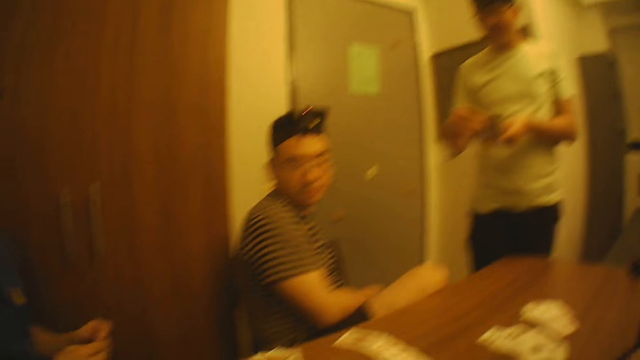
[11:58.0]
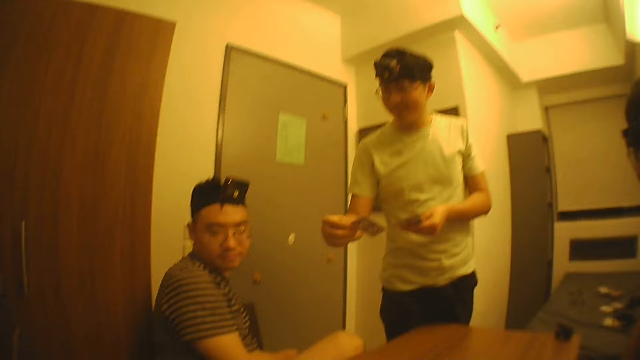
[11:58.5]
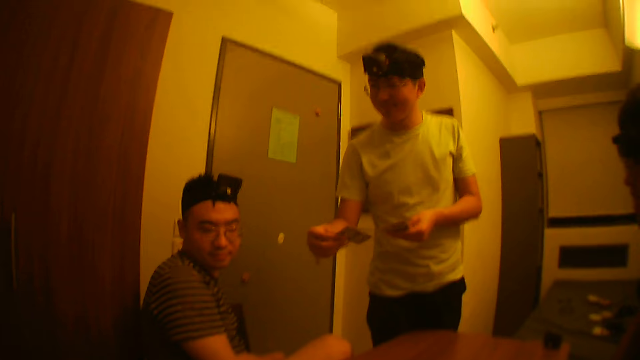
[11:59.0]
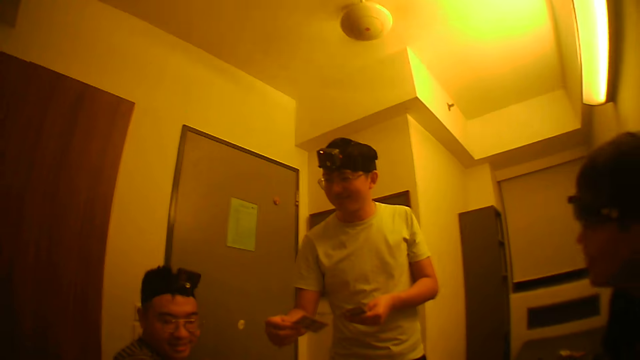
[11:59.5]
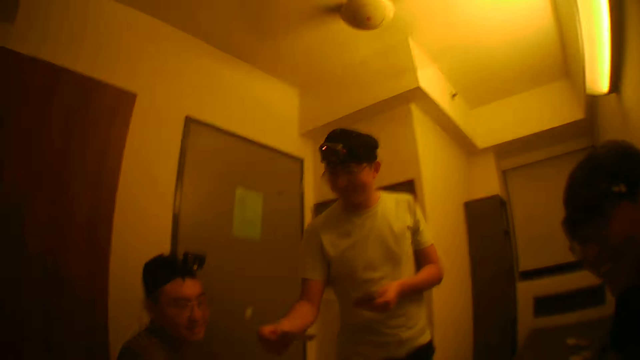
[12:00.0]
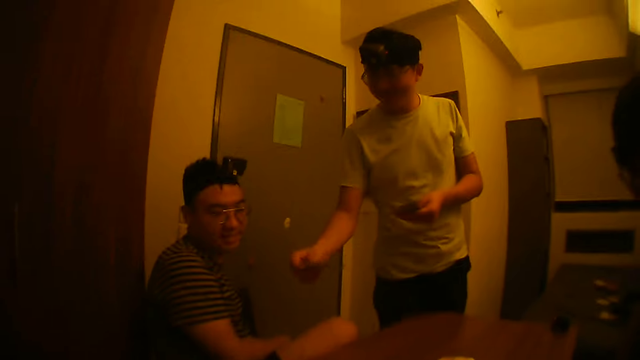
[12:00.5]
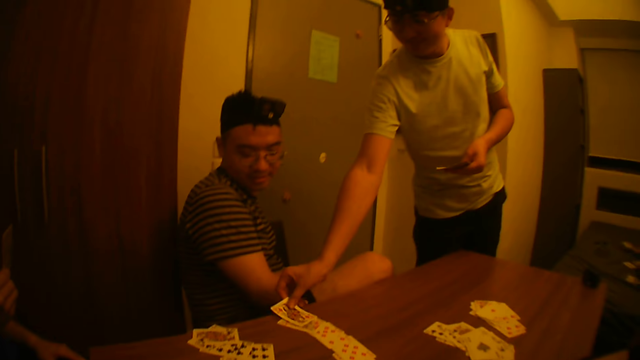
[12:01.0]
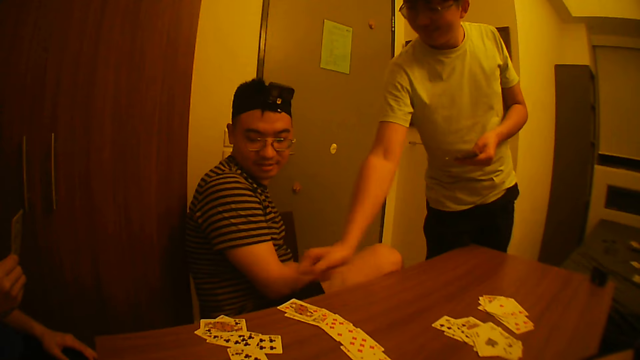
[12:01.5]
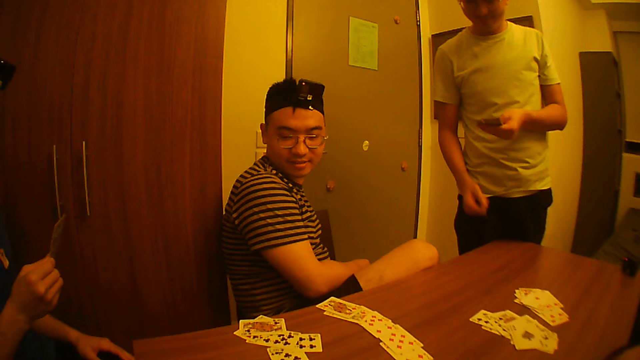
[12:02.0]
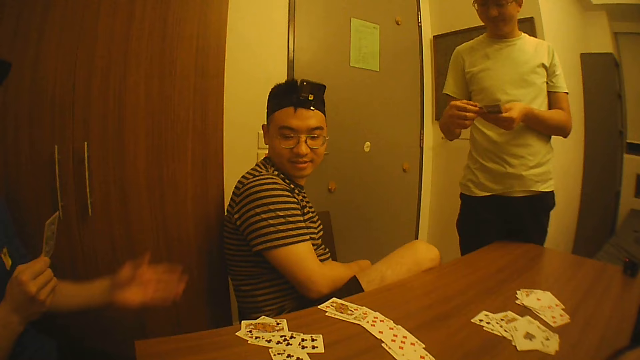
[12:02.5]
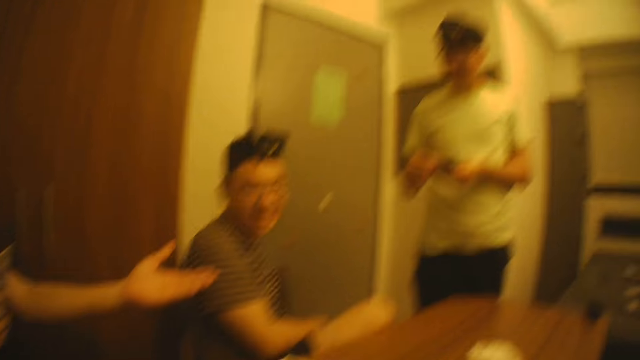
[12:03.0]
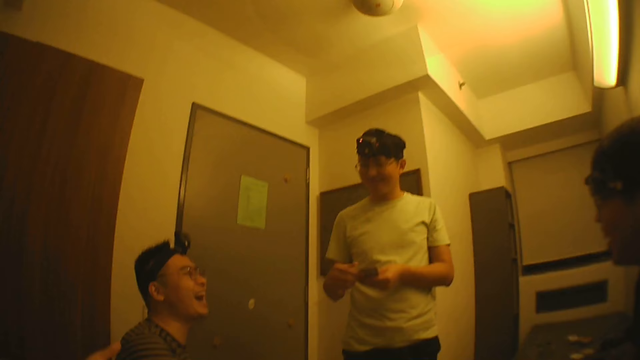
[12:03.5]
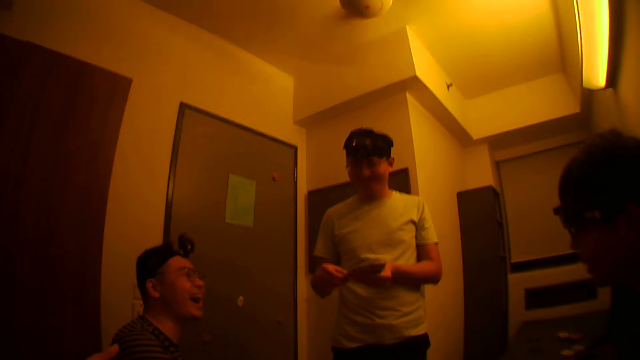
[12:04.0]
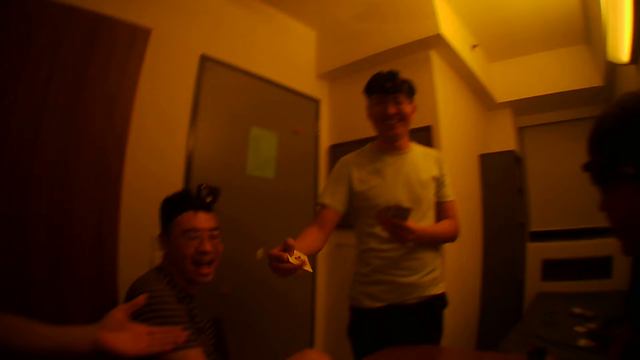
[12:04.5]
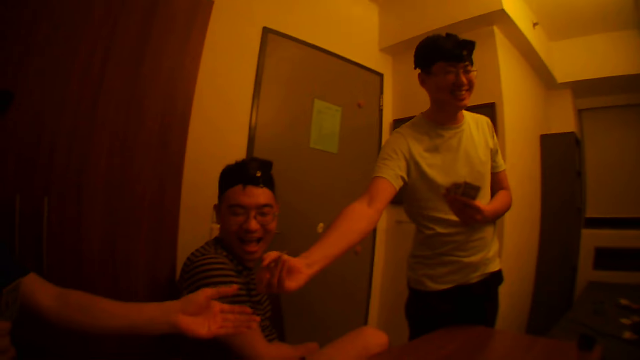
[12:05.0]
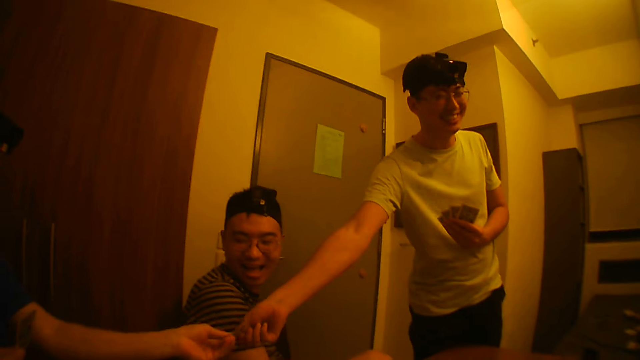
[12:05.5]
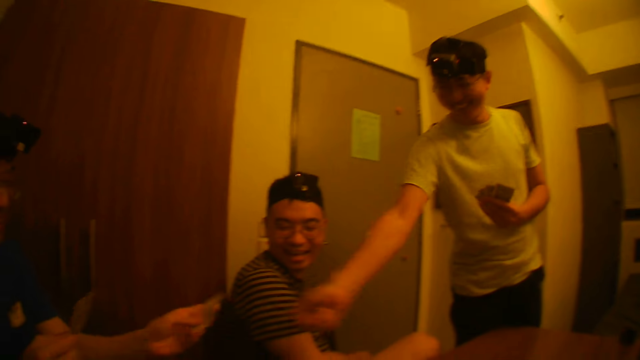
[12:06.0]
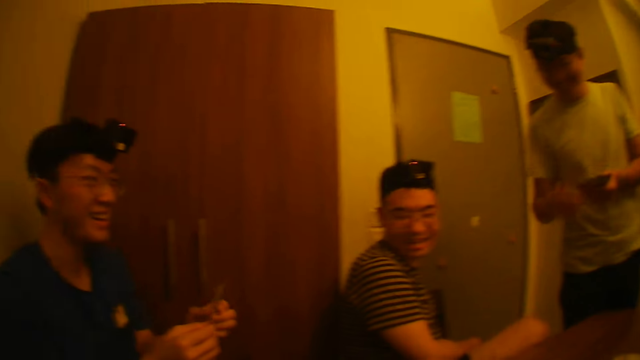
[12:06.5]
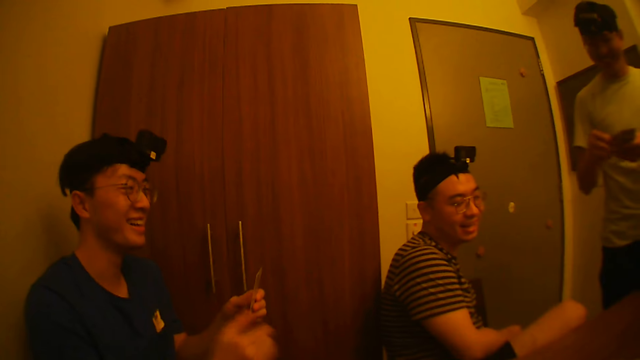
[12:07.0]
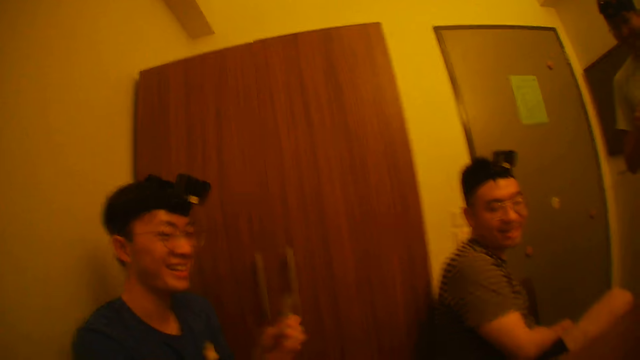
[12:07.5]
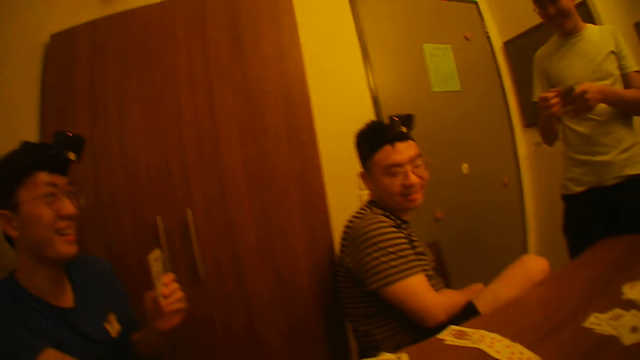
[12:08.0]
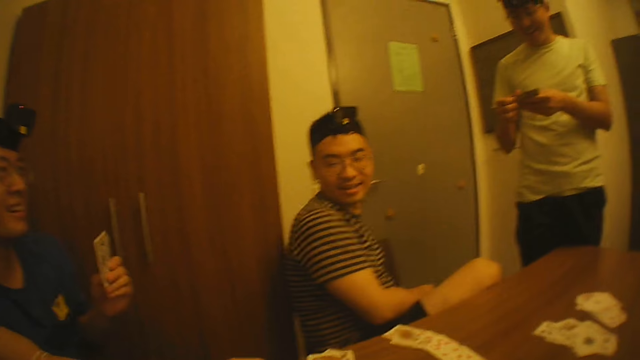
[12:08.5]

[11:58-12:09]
A man holds the cards with both hands. The camera wearer looks at four men. Another man holds a card with his right hand. The second man drops the card on the table with his right hand. The first man holds the card with his right hand. A man plays poker. The first man interacts with the second man. The camera wearer looks at the four men. The second man gives a card to the first man with his right hand. The first man adds the card to the card in his left hand with his right hand.

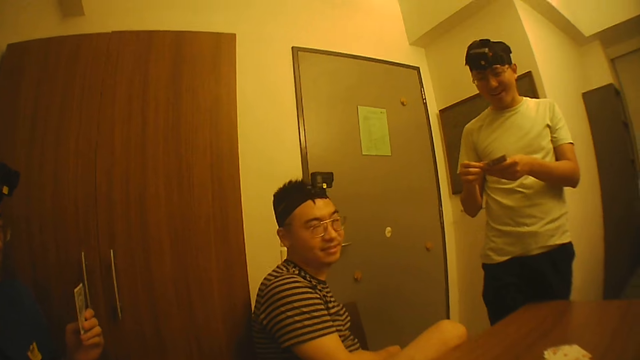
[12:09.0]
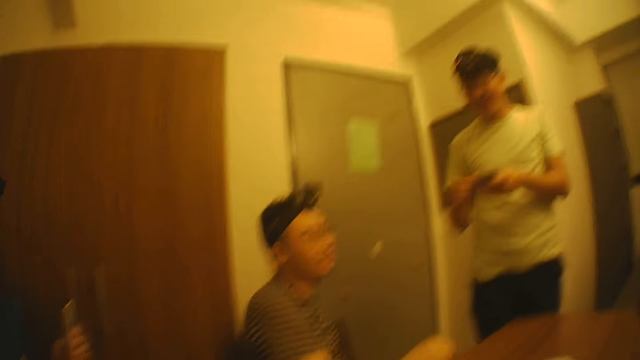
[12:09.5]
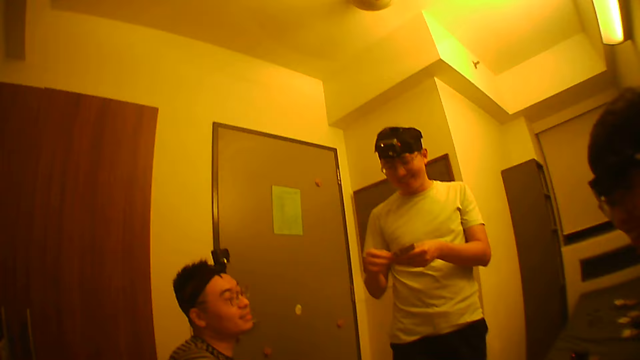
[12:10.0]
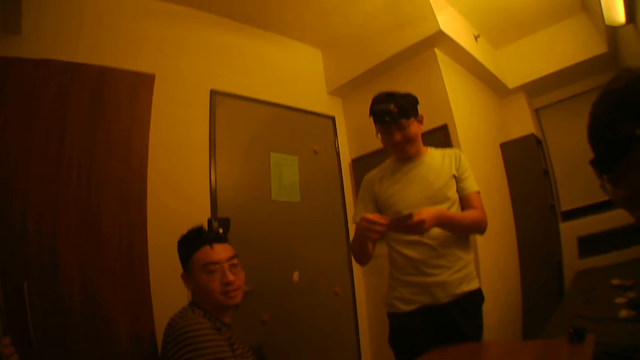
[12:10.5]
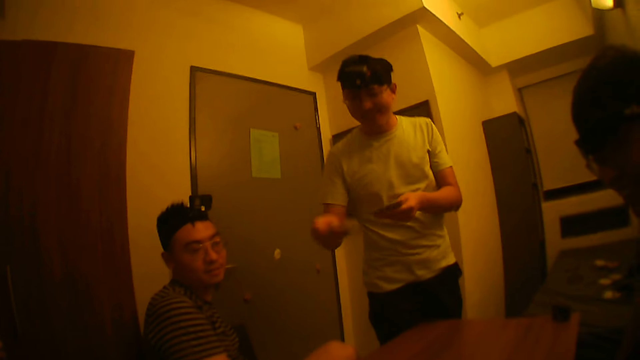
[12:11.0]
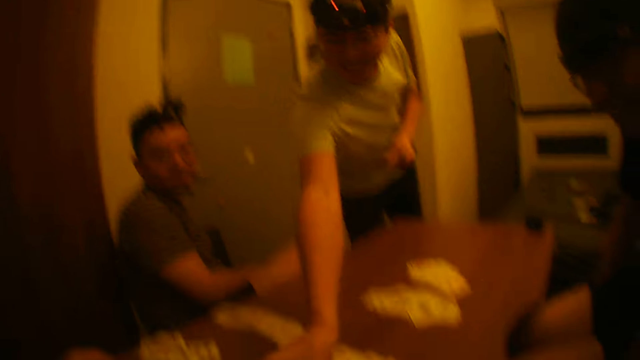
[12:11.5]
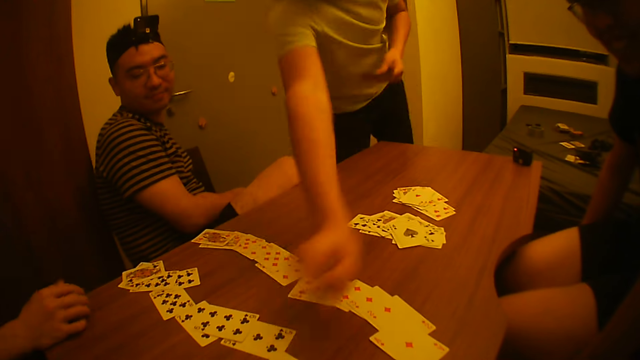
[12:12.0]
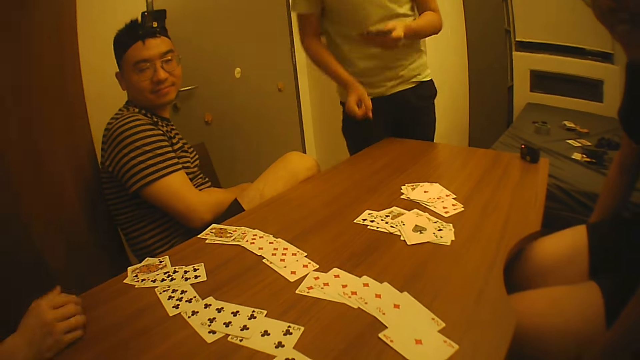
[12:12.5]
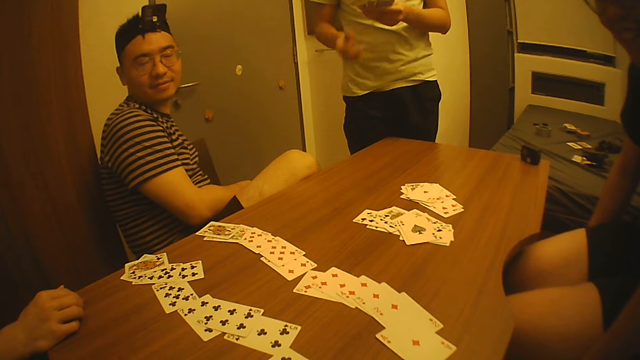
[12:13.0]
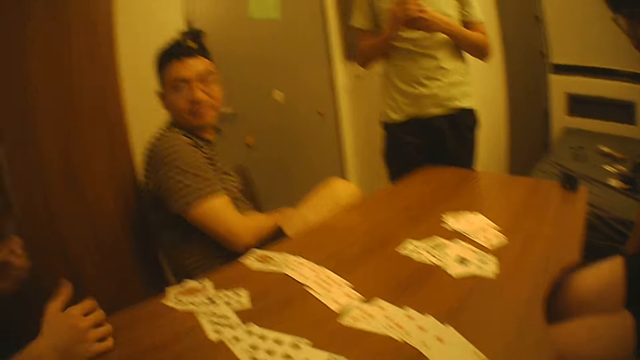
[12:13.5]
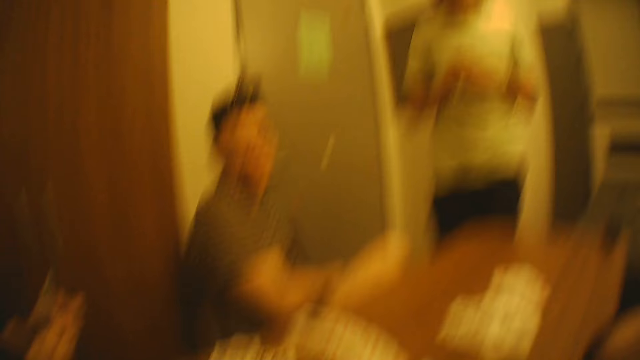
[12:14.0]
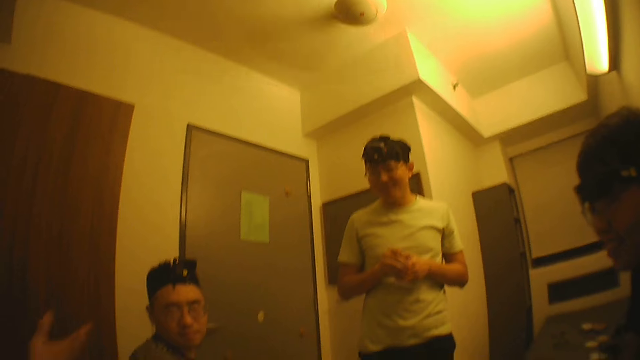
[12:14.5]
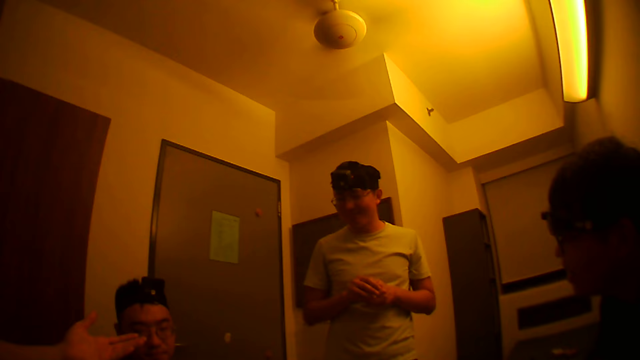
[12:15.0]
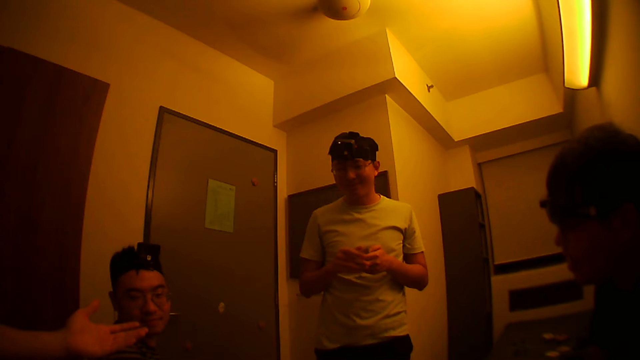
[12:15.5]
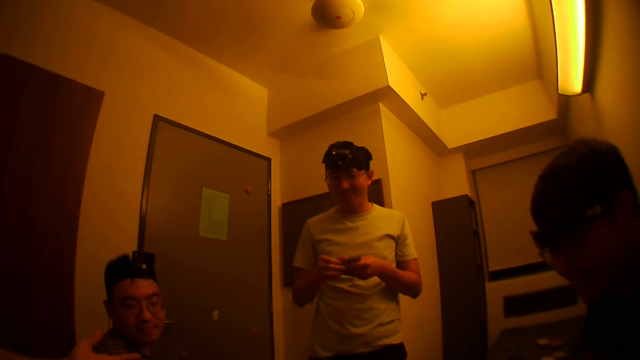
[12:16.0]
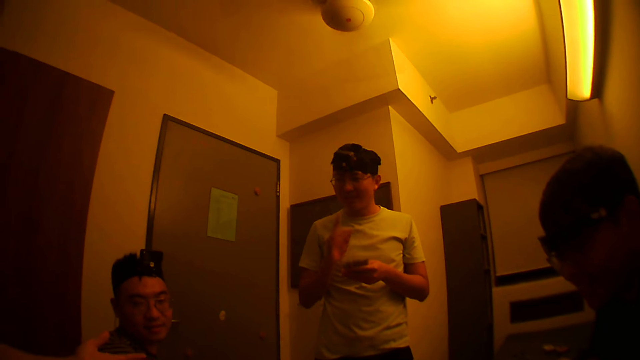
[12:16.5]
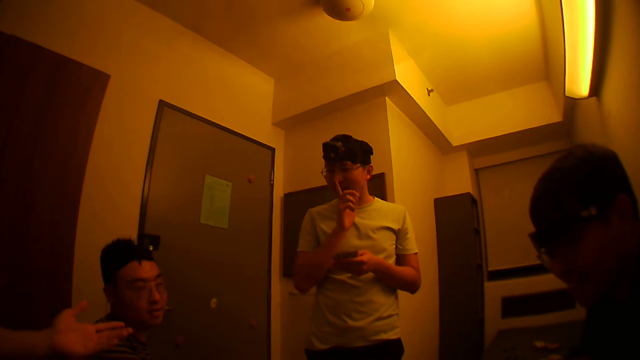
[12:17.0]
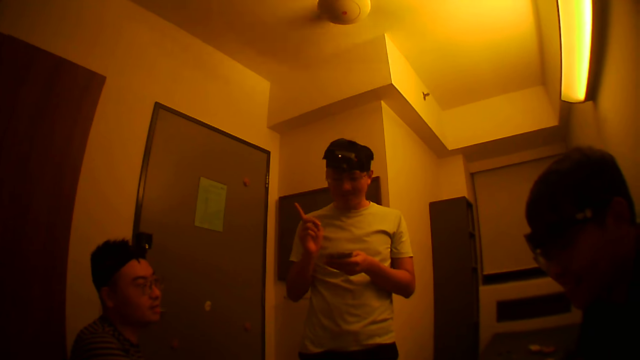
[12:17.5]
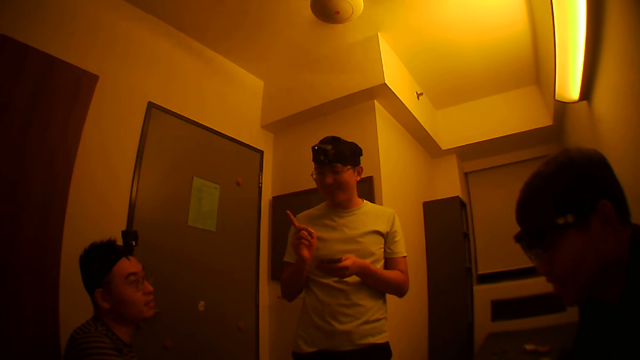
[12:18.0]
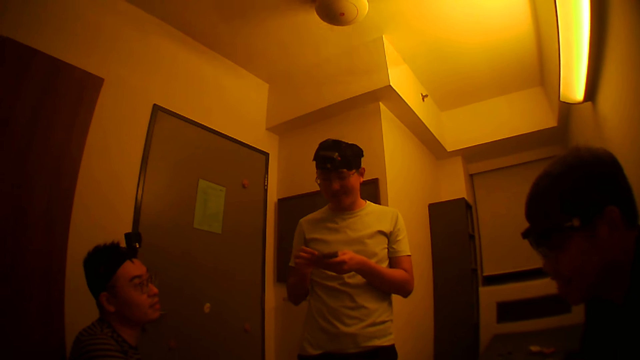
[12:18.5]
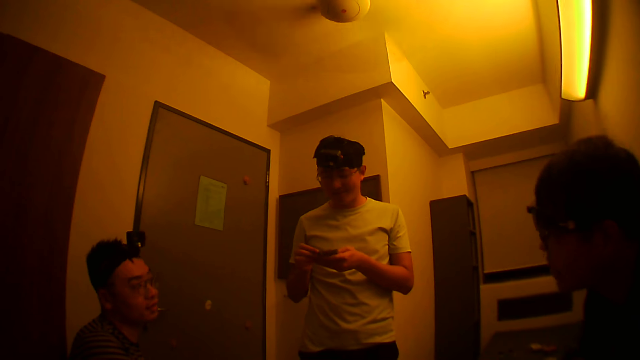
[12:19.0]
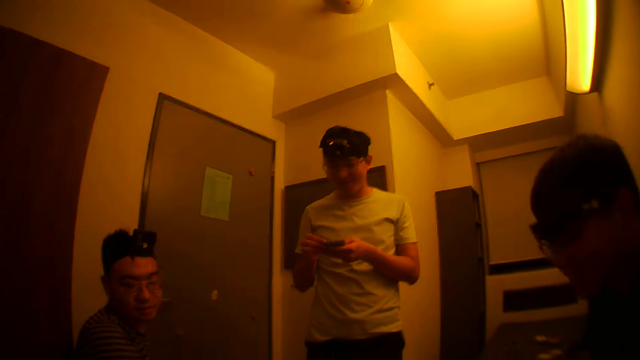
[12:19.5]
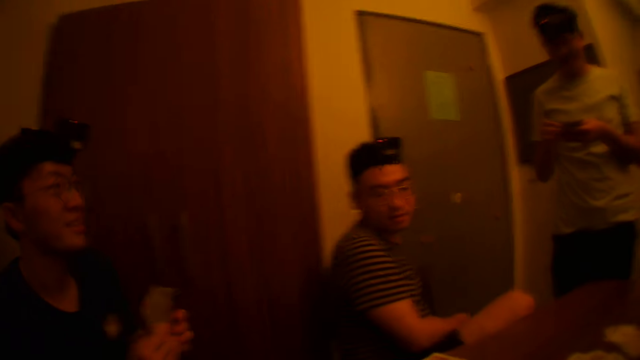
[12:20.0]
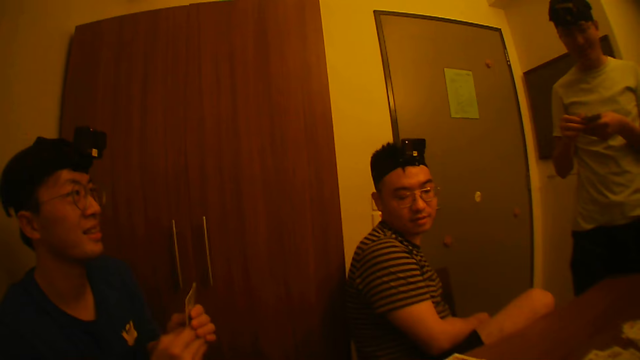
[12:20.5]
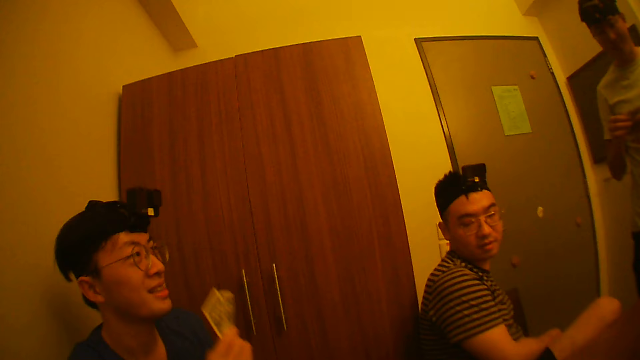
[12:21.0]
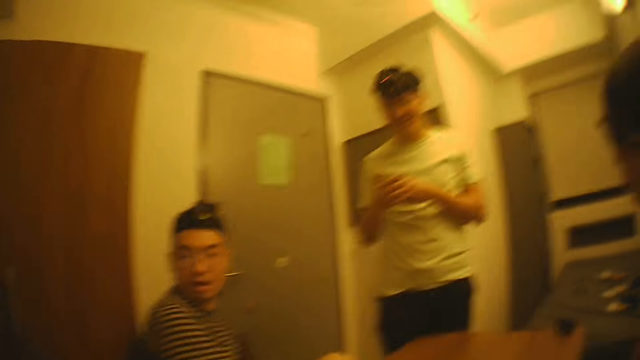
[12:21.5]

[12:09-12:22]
A man picks a card from the cards in his left hand with his right hand. The man drops the card on the table with his right hand. A man plays poker. The camera wearer looks at four men. Another man interacts with the first man.
